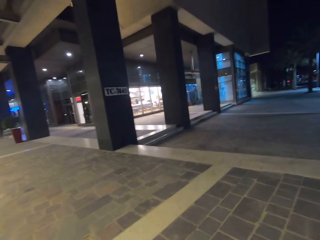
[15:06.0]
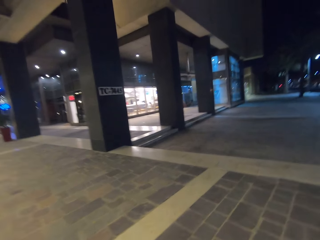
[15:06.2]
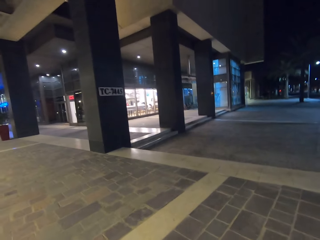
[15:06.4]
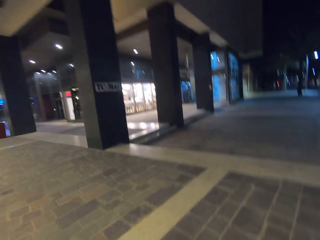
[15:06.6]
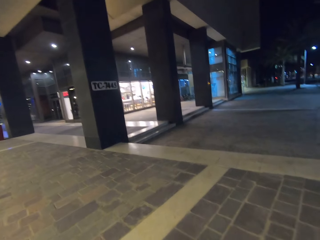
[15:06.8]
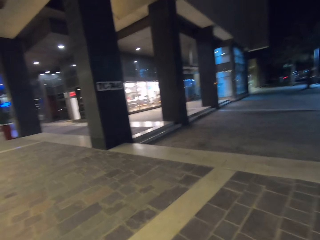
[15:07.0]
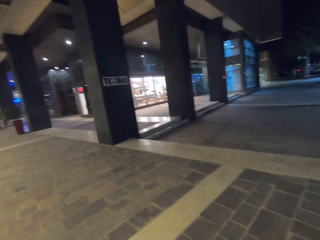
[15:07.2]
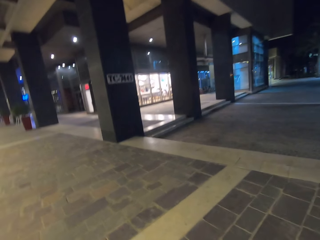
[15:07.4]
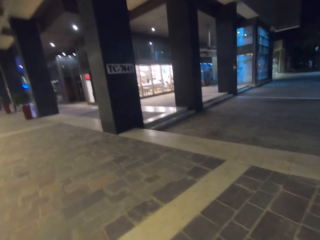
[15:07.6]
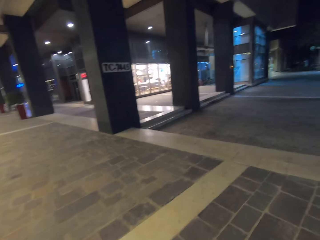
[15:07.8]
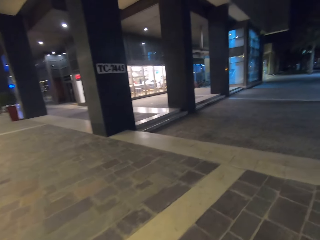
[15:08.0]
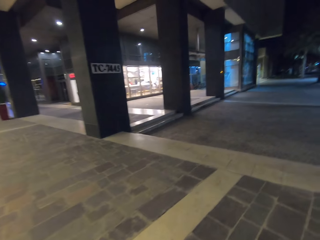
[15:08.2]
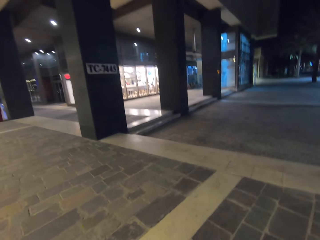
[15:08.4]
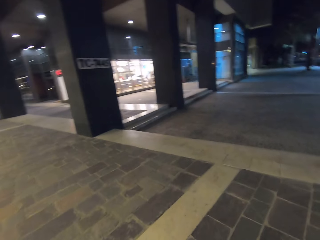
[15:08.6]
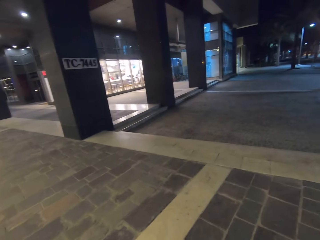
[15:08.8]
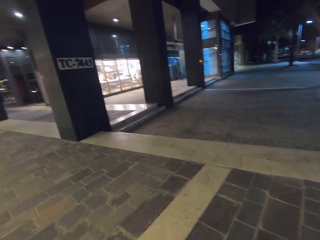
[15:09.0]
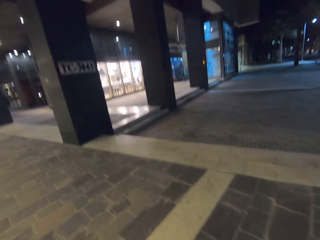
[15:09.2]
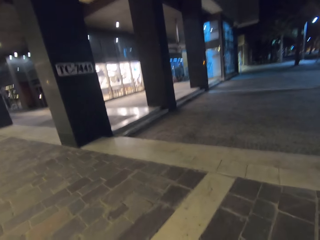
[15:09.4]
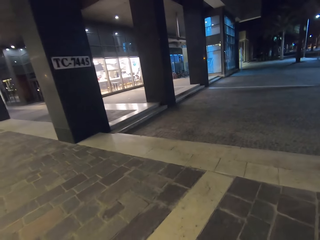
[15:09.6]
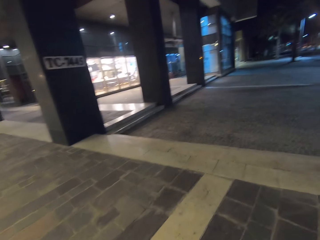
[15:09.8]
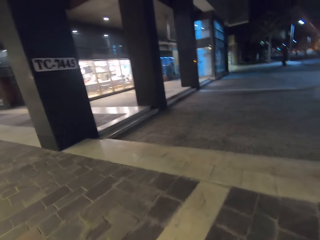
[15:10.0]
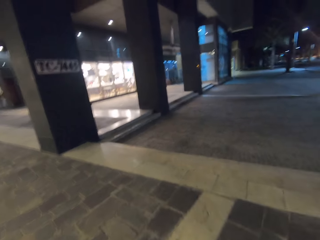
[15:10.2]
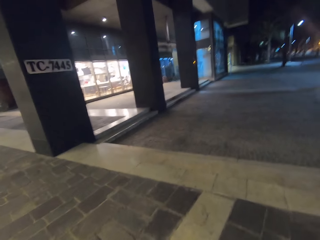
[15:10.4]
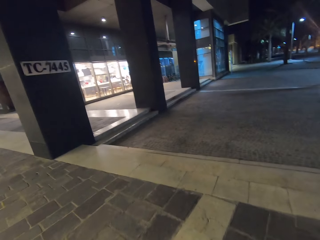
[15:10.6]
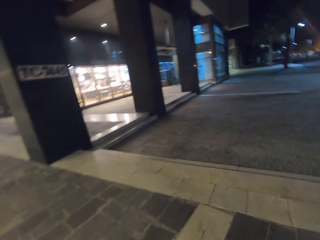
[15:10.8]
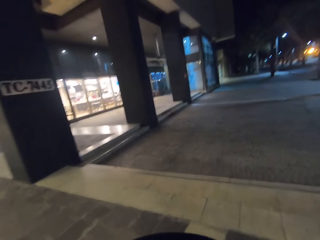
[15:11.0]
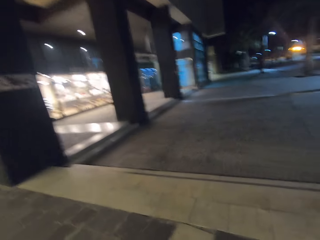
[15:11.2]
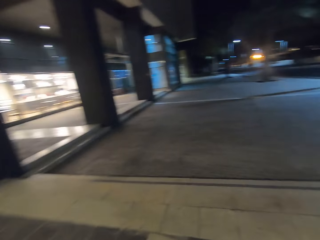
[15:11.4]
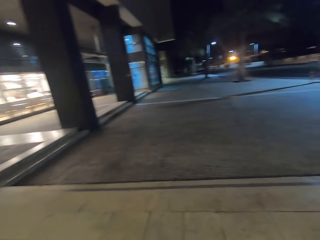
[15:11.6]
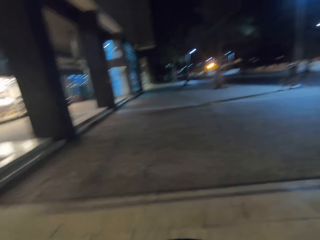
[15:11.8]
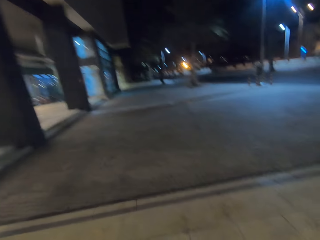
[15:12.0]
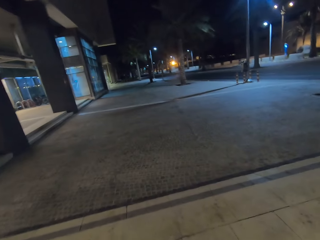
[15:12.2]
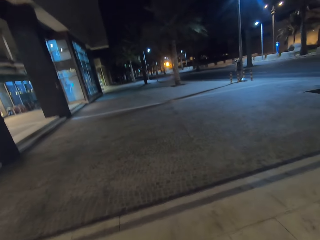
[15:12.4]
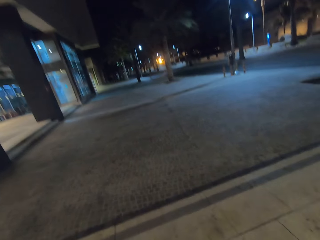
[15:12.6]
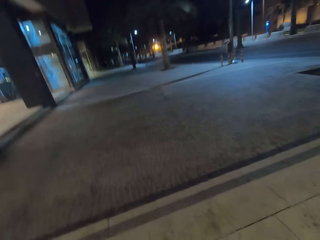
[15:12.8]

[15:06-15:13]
The camera wearer walks on the road.

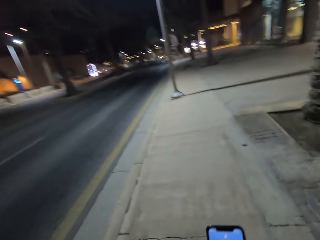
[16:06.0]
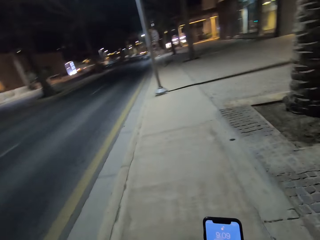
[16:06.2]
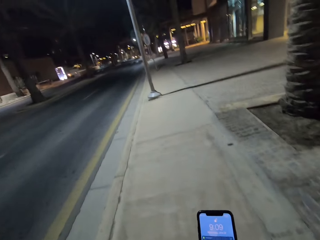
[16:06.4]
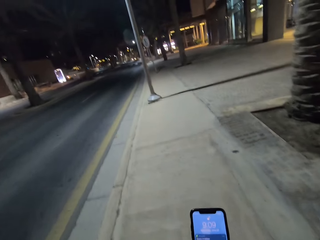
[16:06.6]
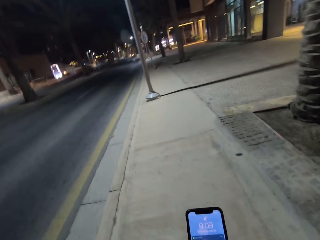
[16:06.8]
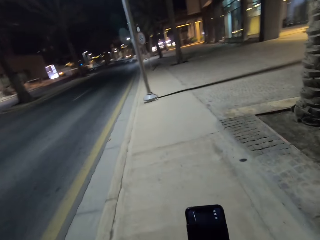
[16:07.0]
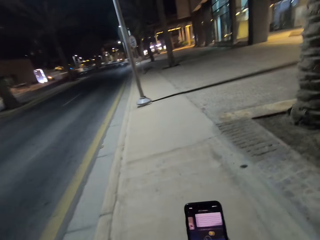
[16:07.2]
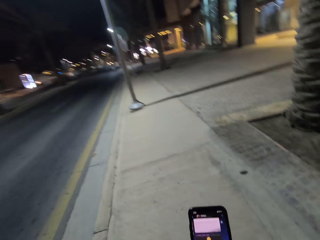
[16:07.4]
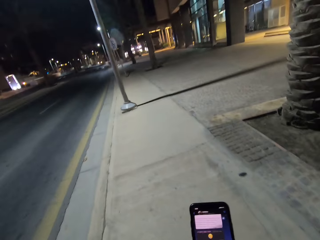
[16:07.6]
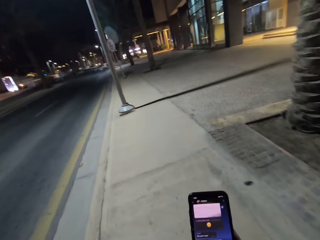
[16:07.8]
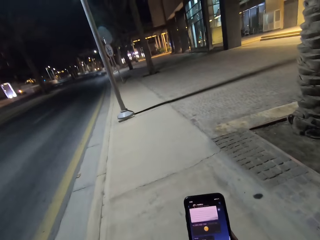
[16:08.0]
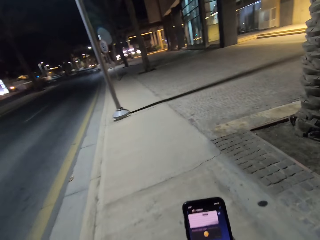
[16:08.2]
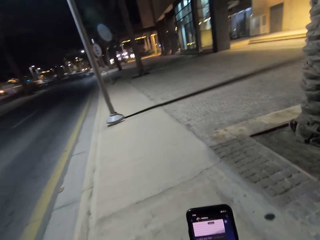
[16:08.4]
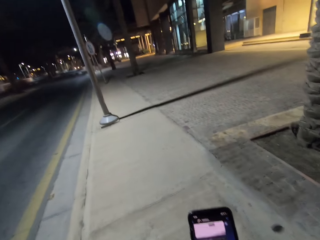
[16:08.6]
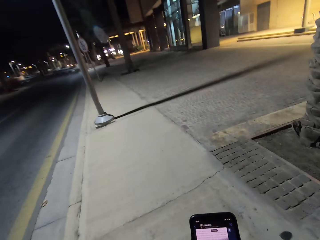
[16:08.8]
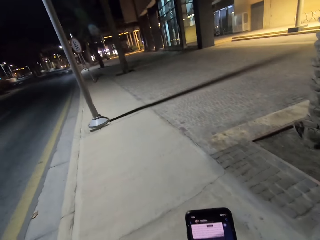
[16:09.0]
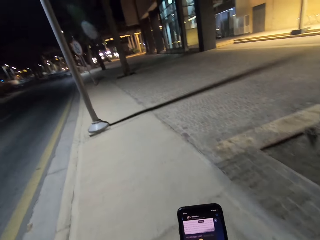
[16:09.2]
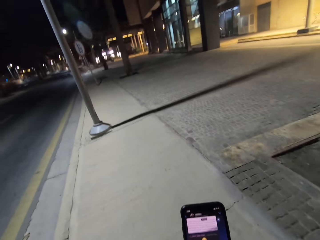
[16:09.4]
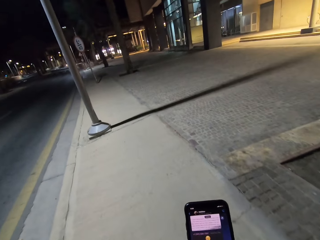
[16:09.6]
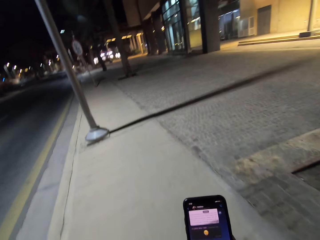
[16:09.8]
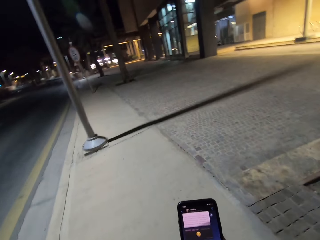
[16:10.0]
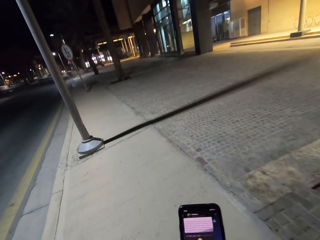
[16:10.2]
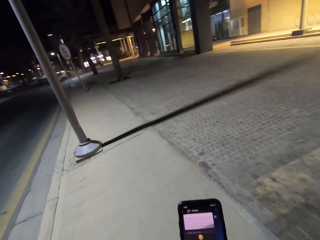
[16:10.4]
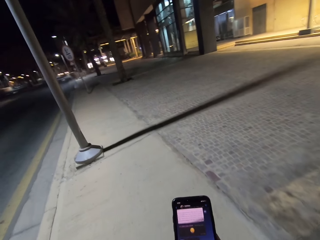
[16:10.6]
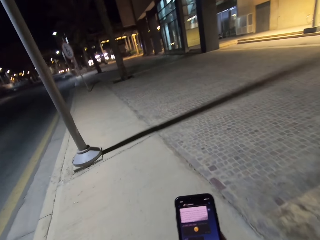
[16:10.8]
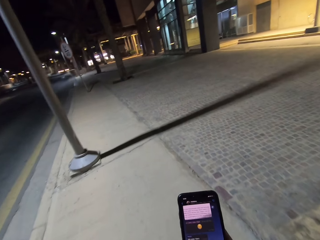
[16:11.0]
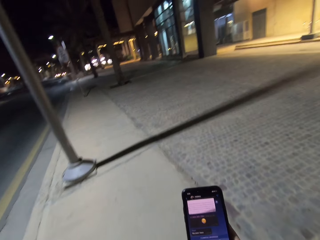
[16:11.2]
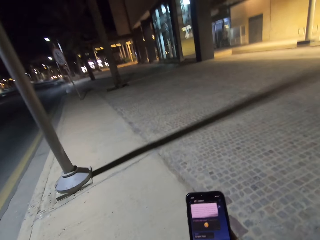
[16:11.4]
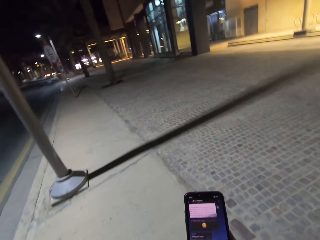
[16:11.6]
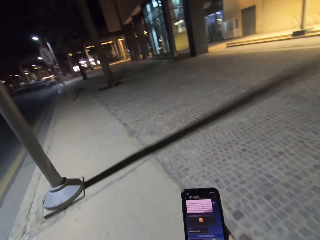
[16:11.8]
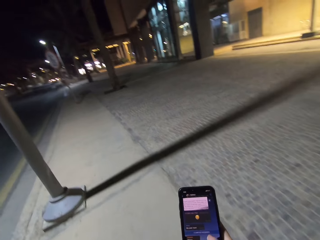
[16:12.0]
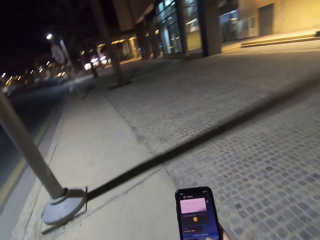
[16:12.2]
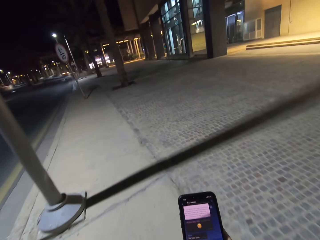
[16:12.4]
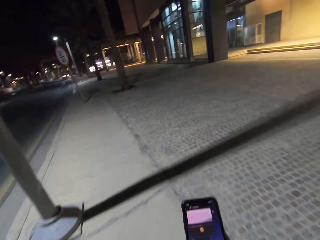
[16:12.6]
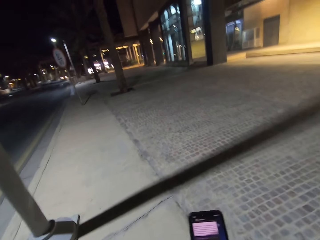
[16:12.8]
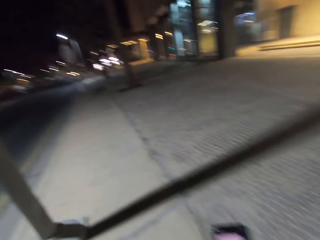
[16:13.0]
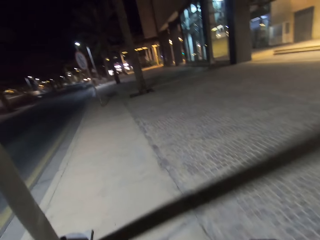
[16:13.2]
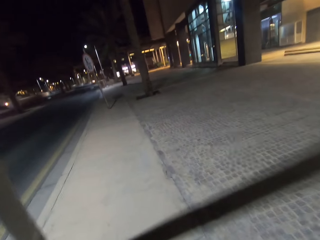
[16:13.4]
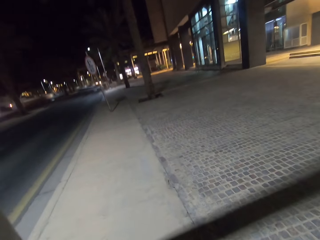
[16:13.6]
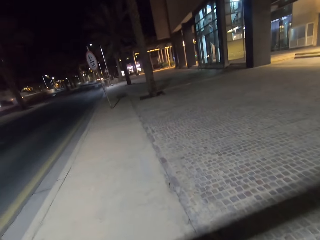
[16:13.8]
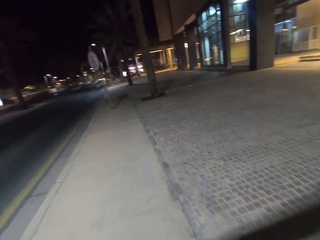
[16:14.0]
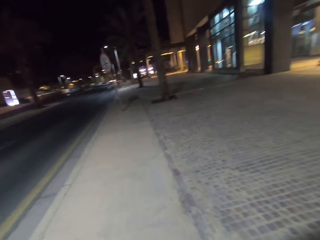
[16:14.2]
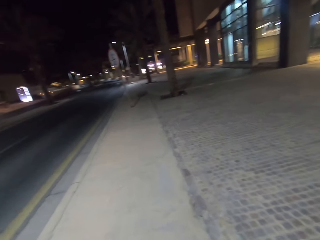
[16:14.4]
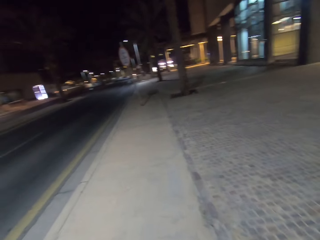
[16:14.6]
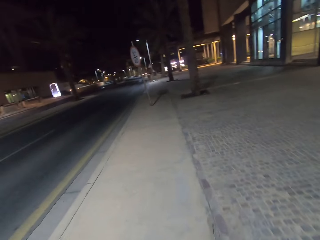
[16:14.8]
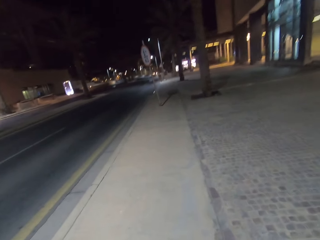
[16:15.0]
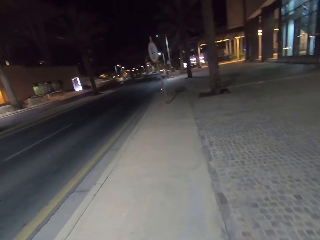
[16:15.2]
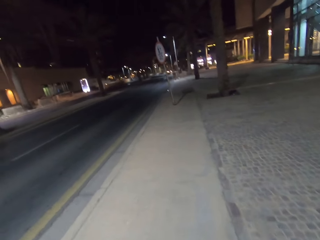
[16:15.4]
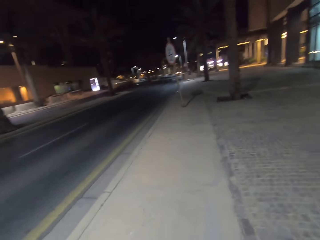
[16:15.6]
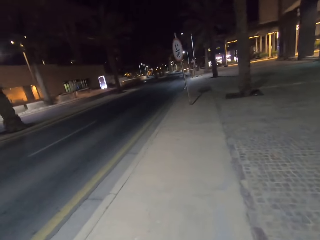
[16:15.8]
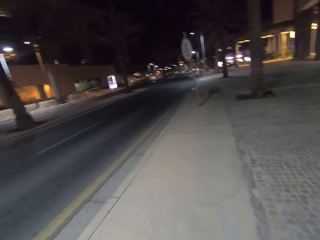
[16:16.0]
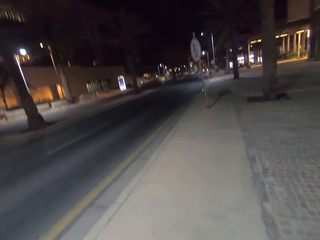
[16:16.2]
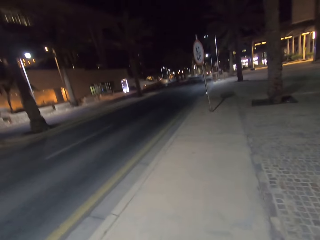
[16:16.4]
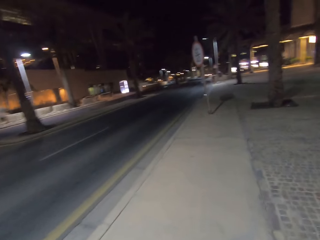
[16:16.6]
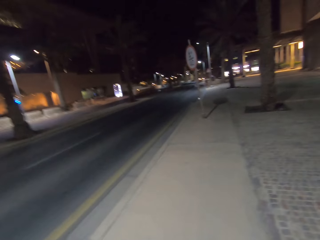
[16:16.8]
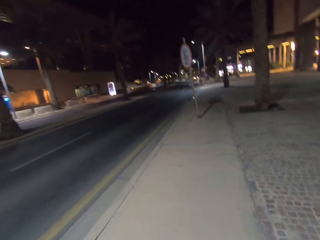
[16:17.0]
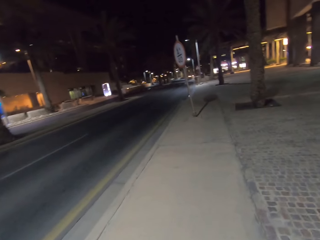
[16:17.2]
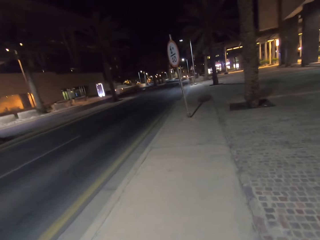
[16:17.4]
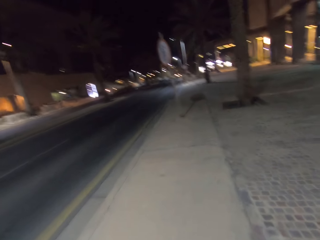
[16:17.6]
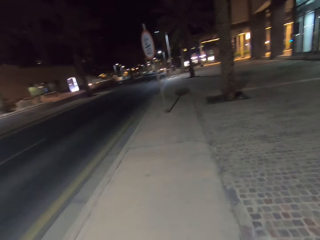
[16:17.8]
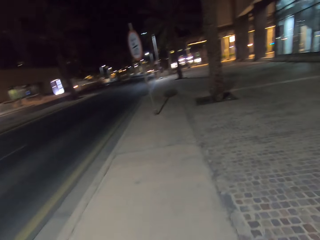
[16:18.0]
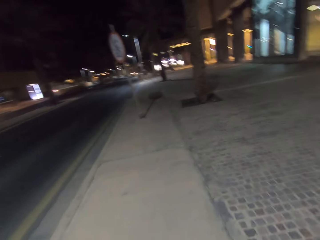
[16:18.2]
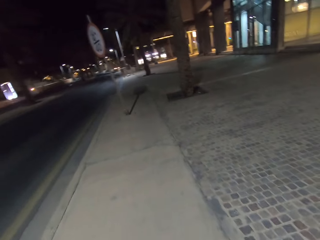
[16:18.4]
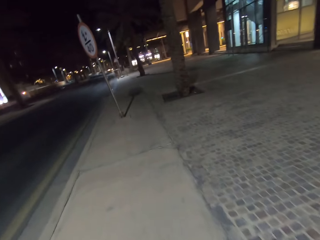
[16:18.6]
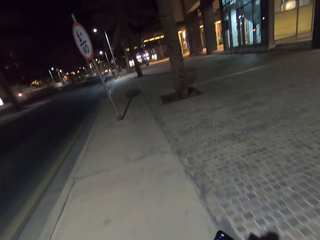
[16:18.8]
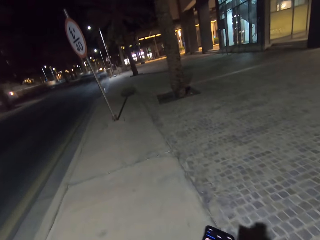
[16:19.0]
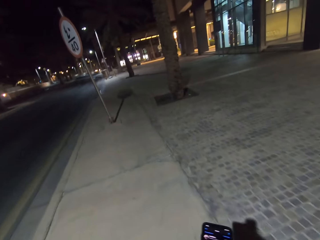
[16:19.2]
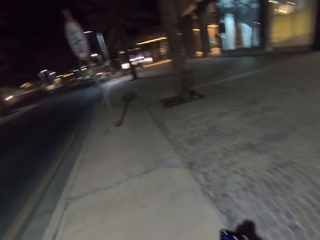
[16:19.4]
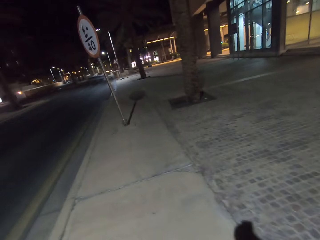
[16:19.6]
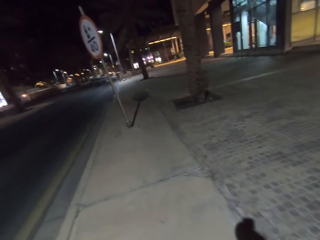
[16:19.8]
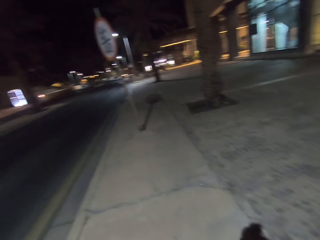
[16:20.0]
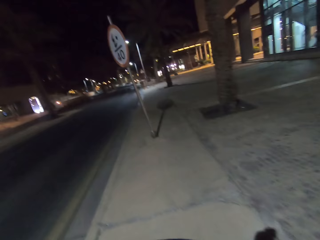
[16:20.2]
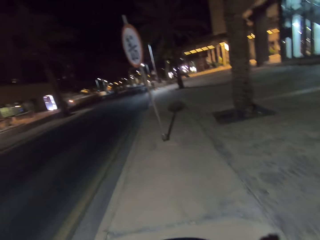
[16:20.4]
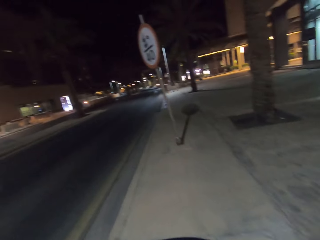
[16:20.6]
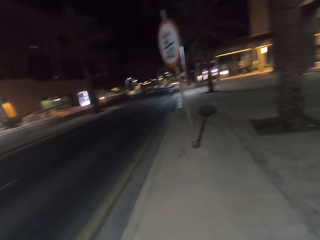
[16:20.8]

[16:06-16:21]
The camera wearer scrolls the phone. They walk on the road.
